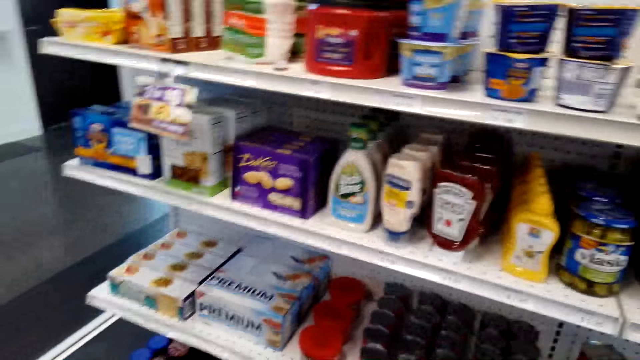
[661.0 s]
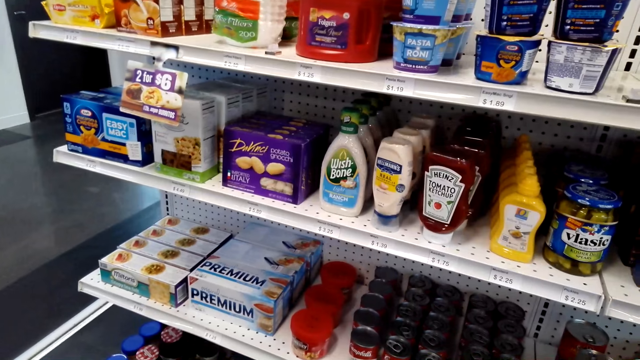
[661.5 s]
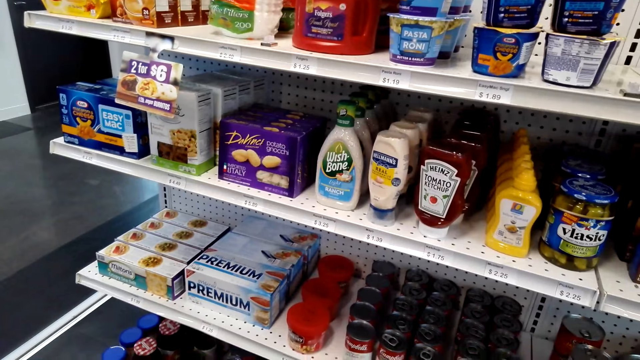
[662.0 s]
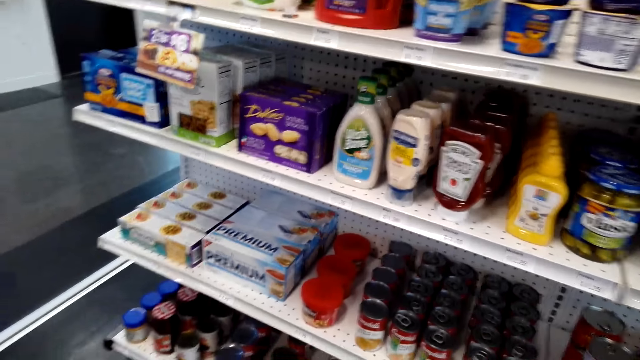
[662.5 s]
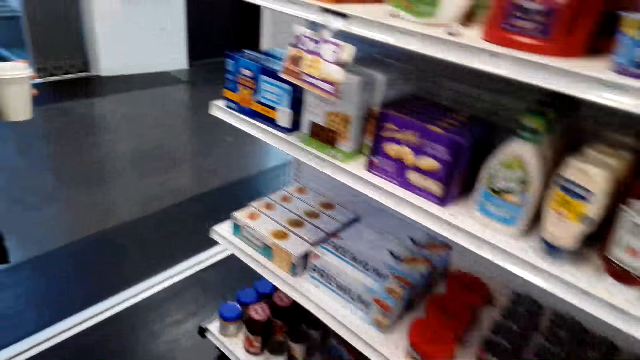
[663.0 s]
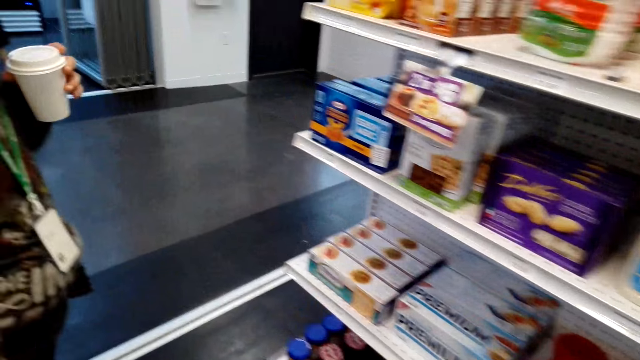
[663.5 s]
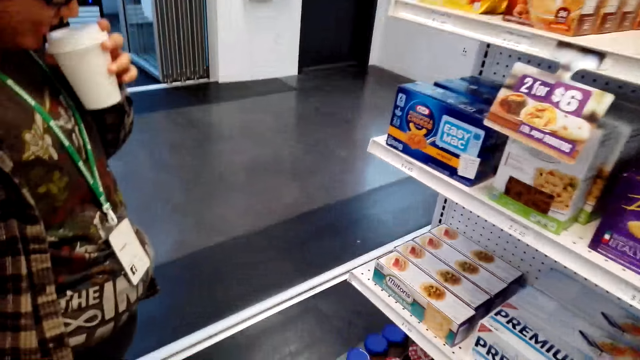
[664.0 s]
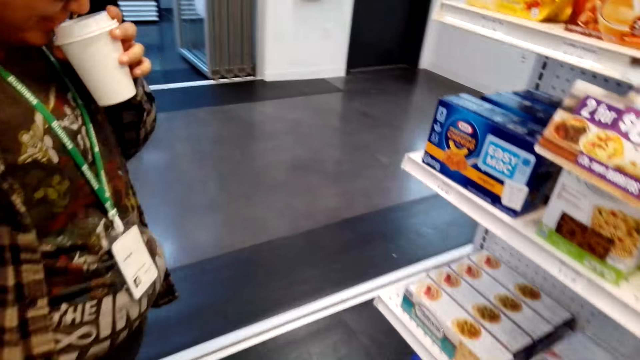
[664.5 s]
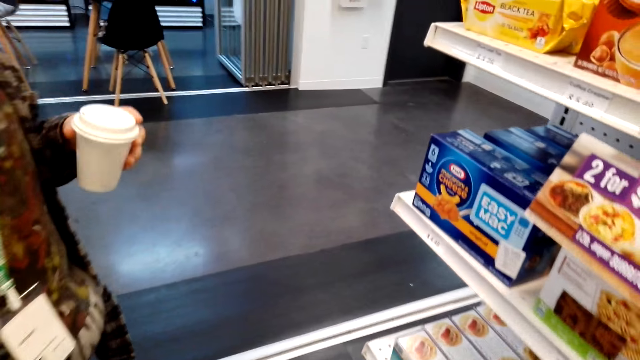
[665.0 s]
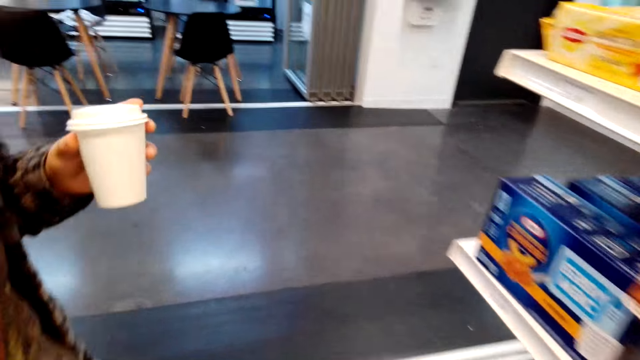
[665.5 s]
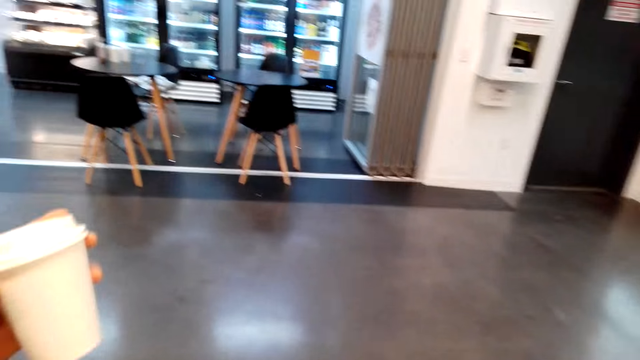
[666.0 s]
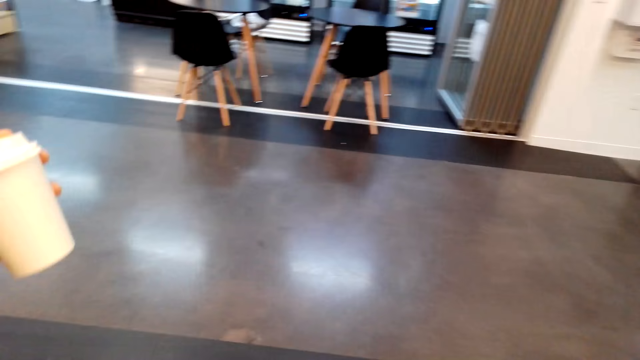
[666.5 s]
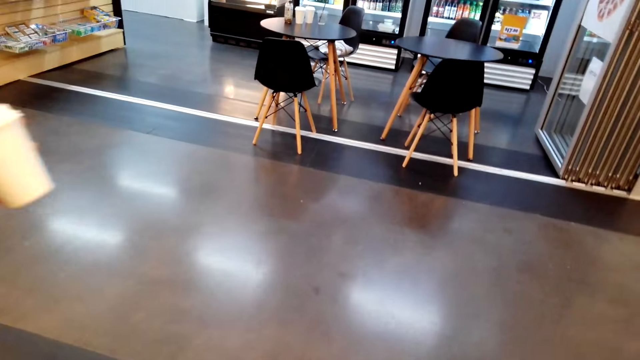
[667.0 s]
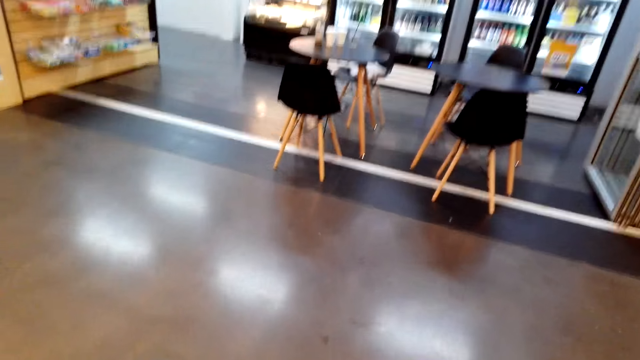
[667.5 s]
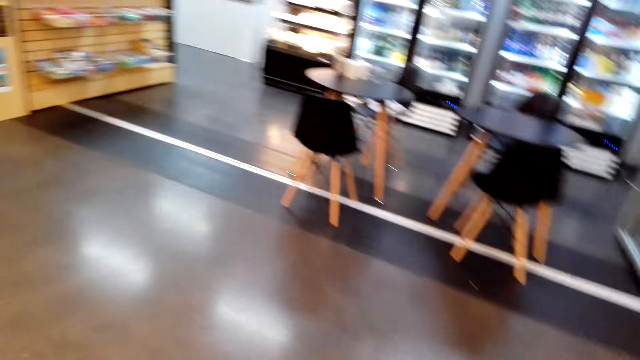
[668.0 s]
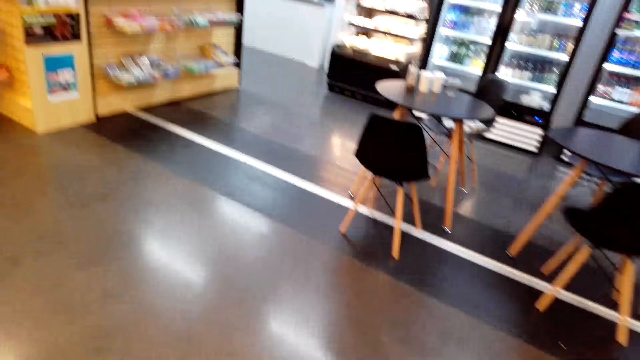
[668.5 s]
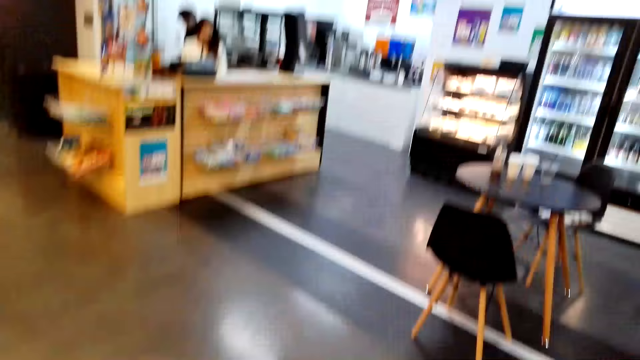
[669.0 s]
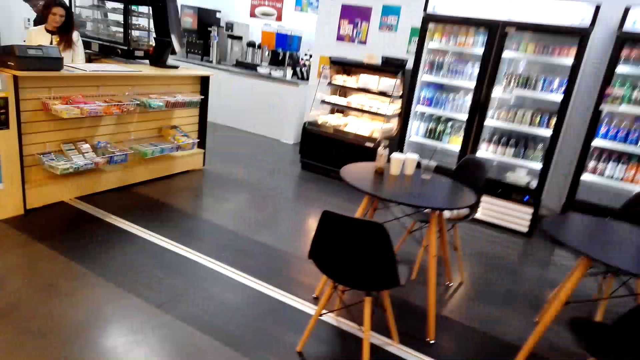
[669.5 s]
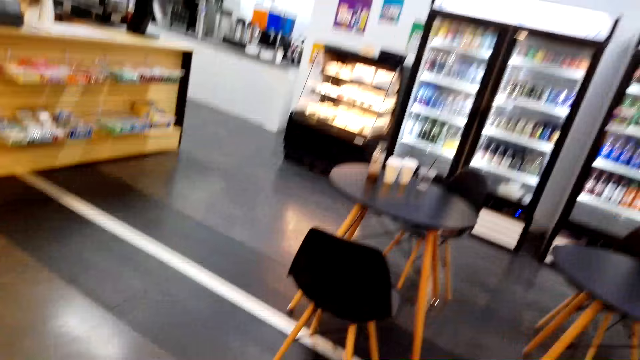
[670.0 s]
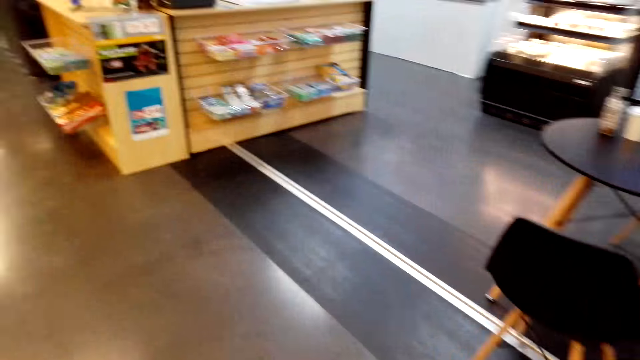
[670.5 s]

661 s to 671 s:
The woman takes tea. She drinks the drink in the cup and walks in the supermarket.

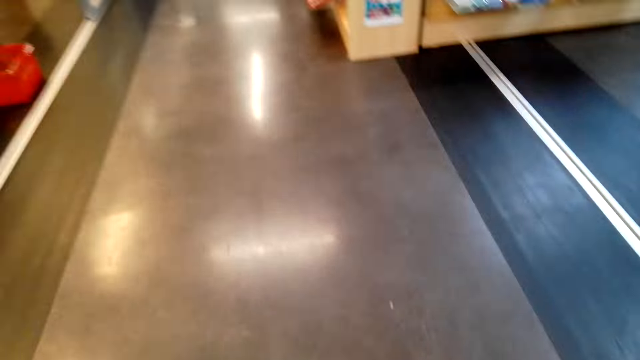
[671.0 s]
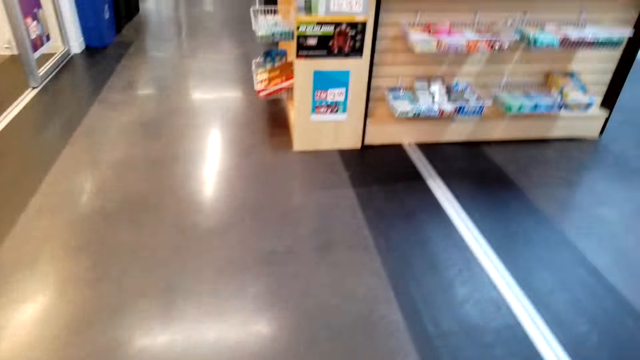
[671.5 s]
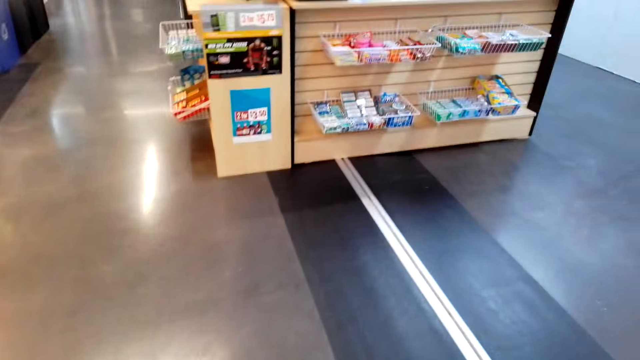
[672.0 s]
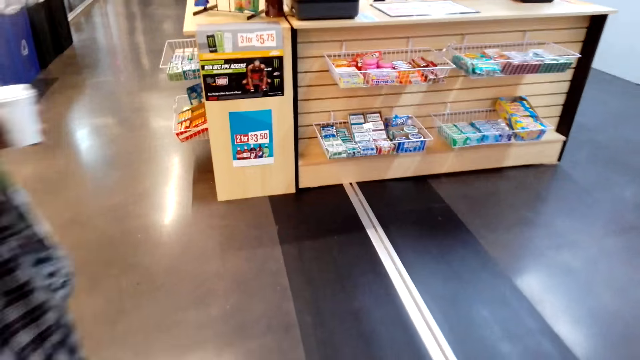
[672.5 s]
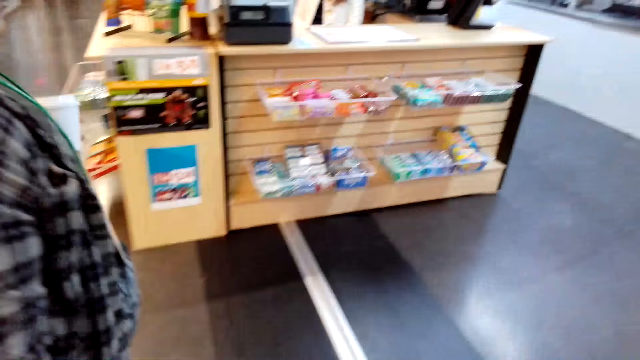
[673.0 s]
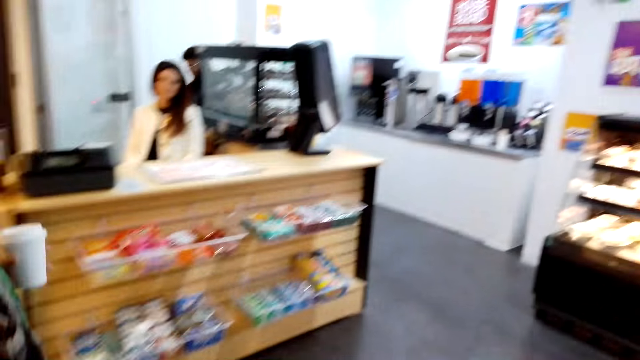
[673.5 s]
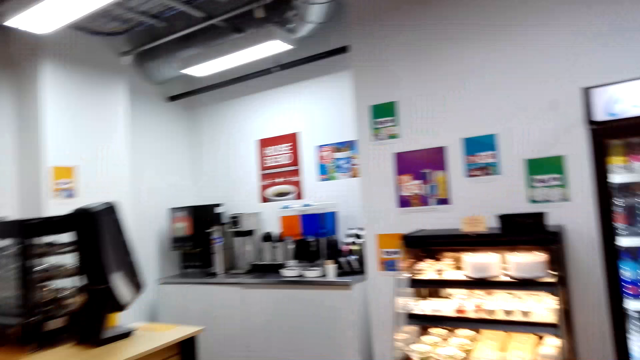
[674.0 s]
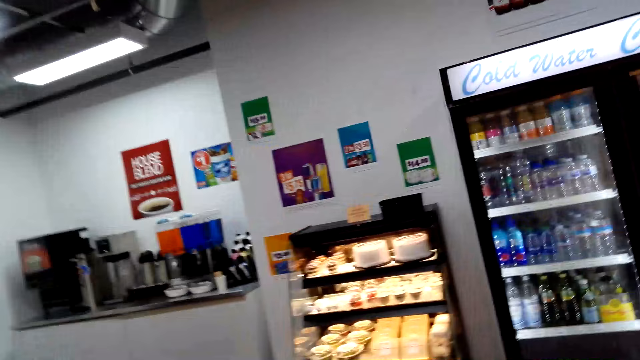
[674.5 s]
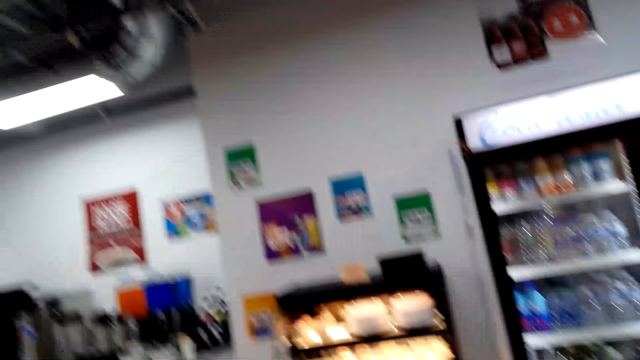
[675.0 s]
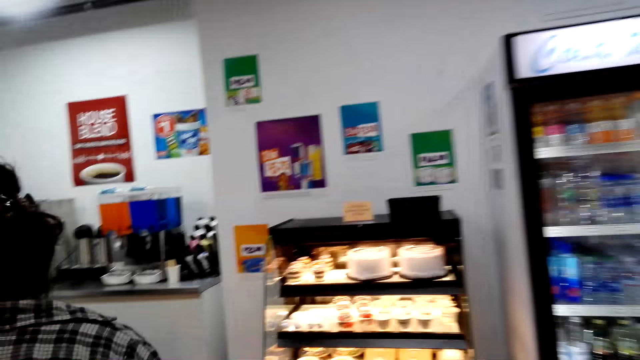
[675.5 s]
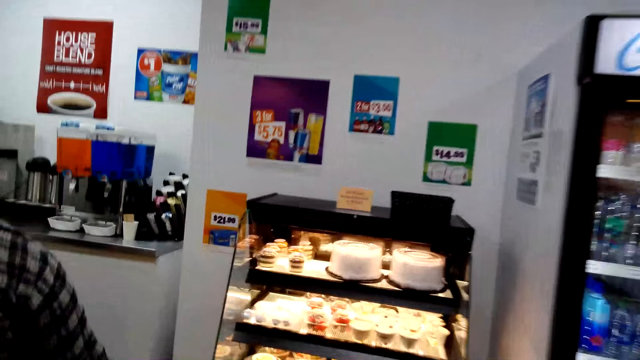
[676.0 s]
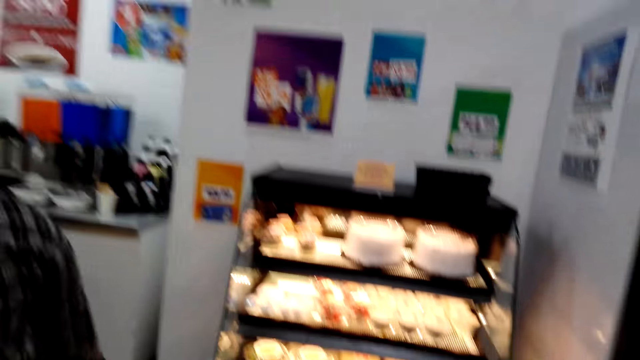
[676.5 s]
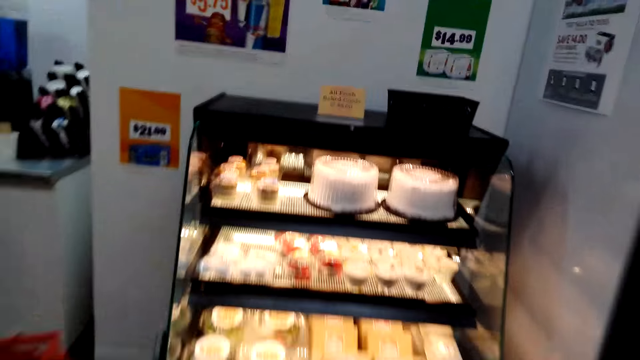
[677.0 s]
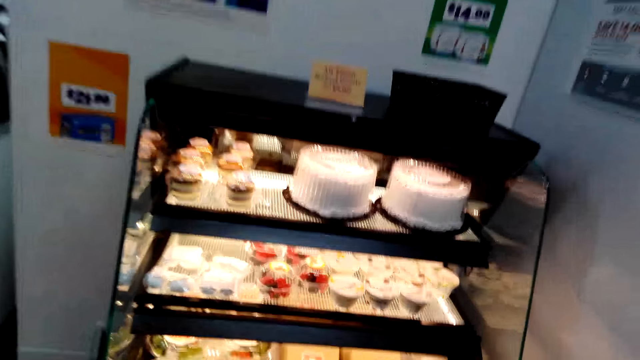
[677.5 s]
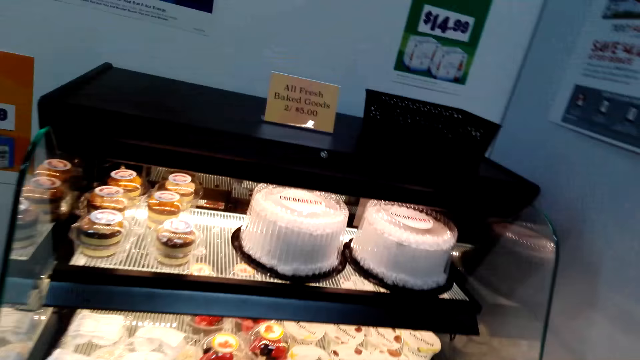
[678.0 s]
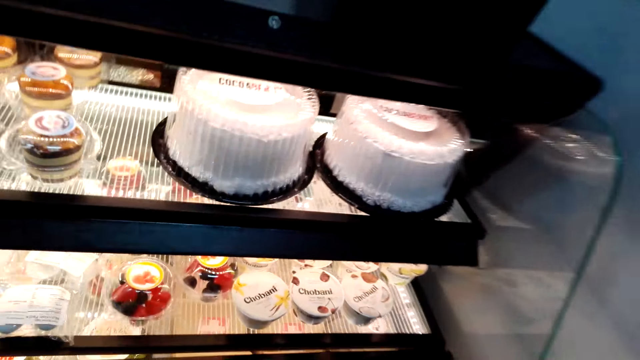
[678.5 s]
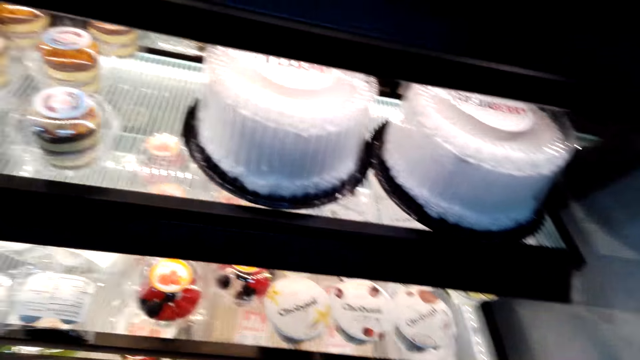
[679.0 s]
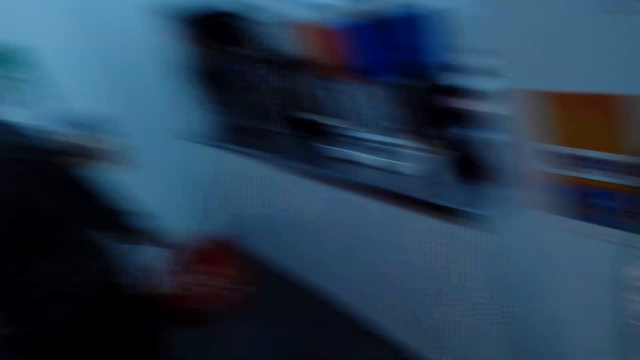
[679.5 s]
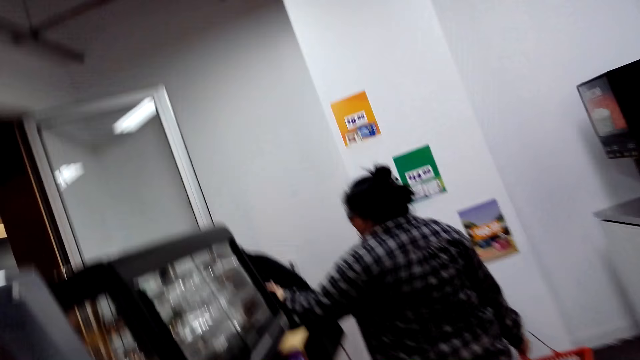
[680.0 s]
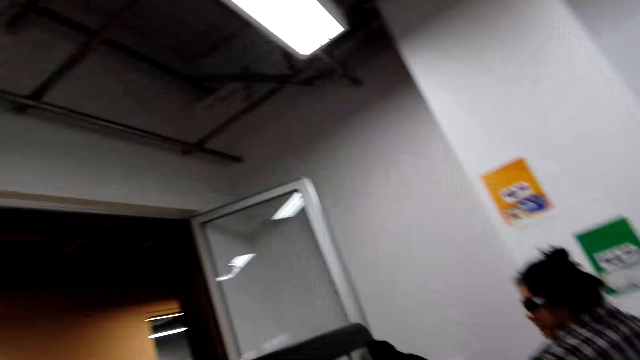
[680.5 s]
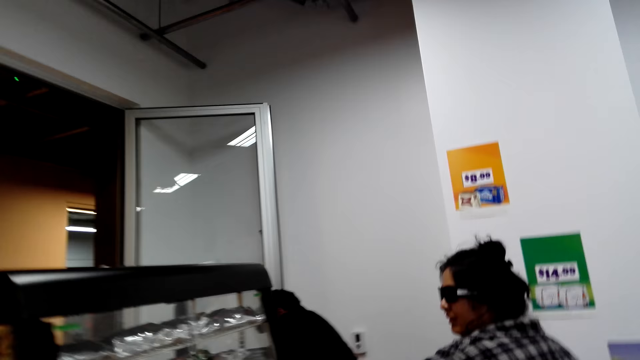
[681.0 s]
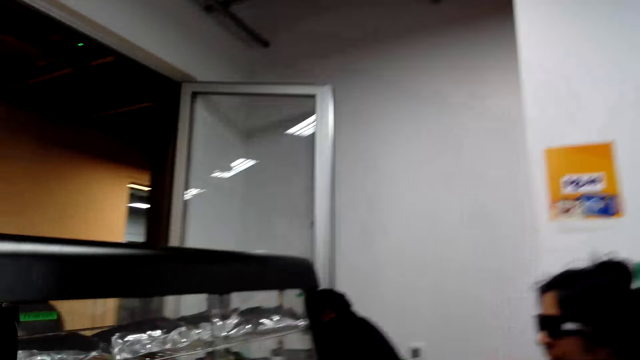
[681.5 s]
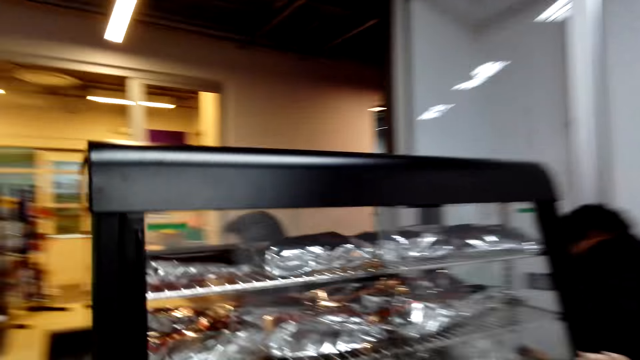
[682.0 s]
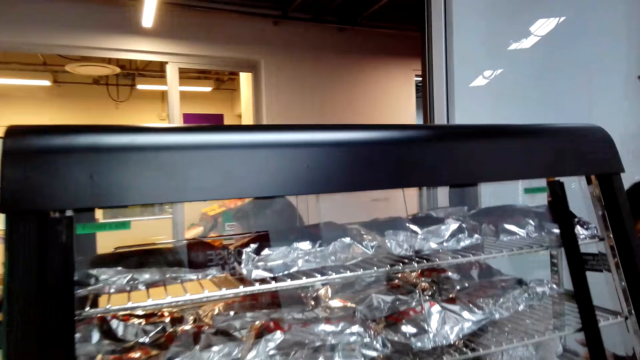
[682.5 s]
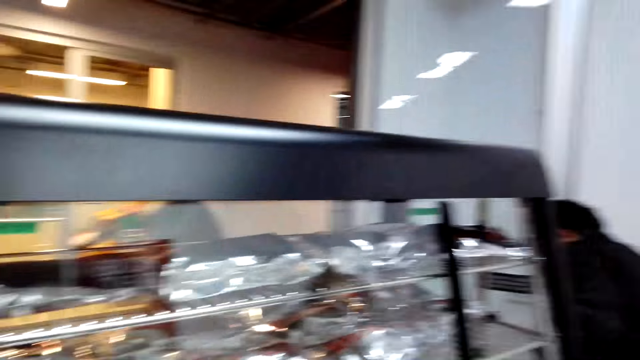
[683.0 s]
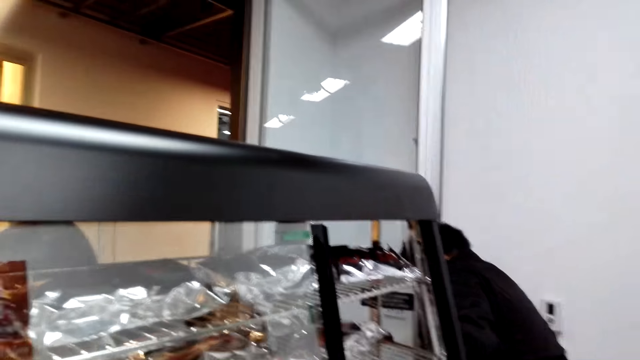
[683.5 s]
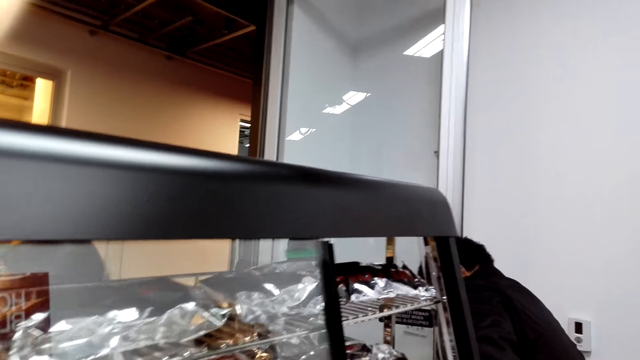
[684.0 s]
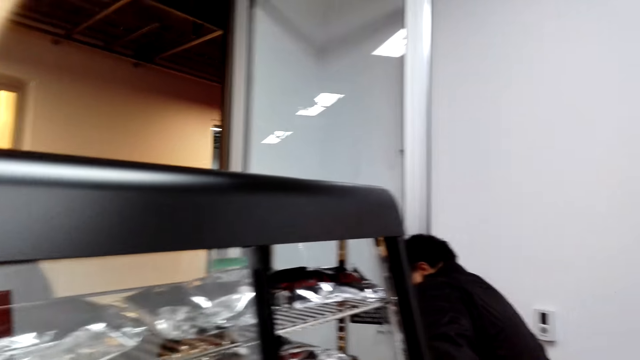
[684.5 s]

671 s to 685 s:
The camera wearer walks towards the cashier.
